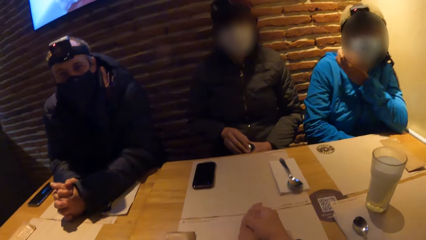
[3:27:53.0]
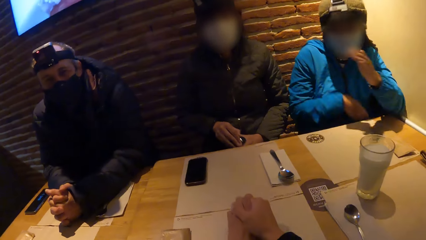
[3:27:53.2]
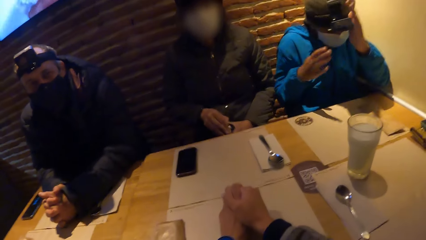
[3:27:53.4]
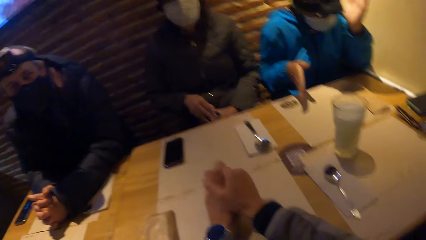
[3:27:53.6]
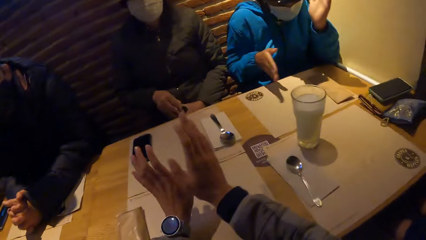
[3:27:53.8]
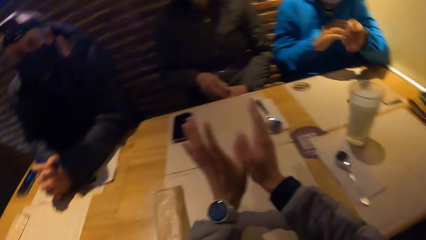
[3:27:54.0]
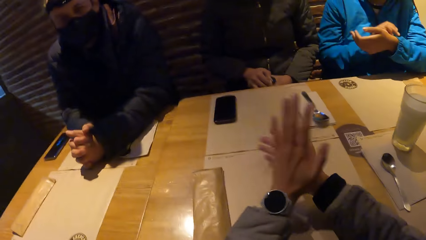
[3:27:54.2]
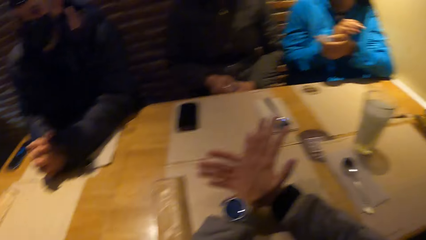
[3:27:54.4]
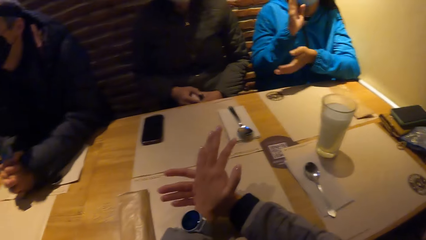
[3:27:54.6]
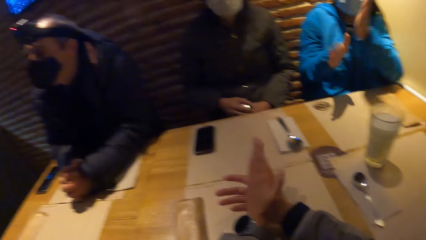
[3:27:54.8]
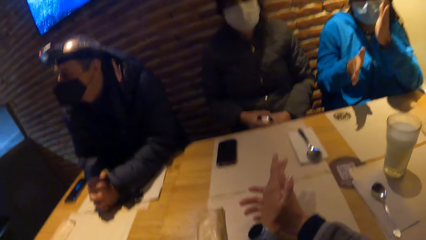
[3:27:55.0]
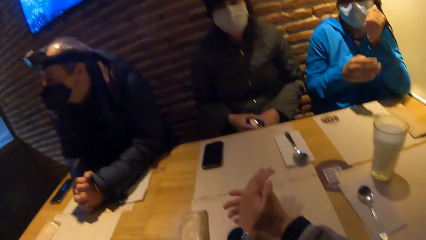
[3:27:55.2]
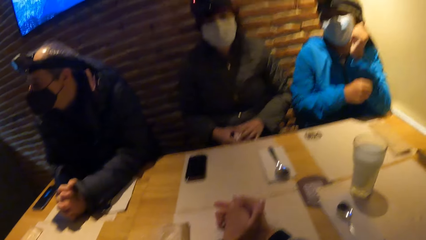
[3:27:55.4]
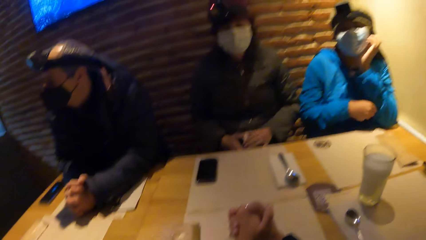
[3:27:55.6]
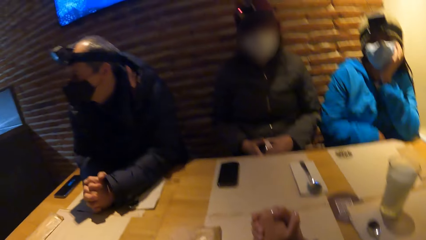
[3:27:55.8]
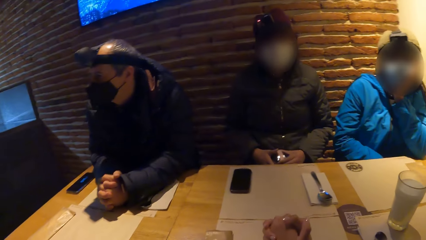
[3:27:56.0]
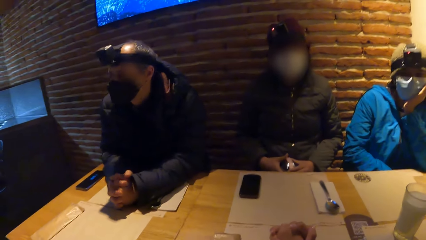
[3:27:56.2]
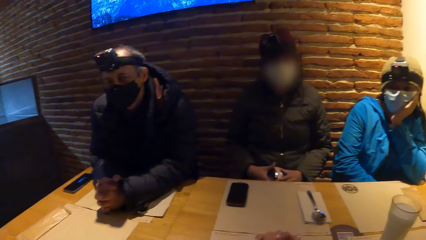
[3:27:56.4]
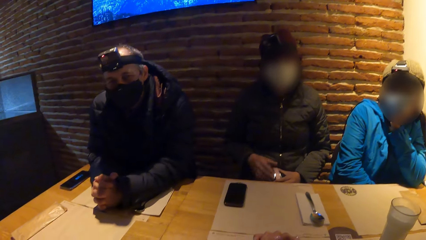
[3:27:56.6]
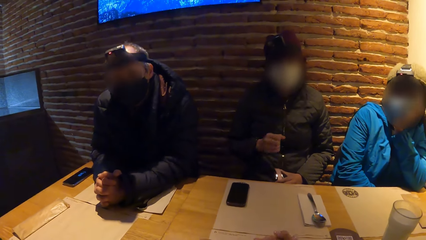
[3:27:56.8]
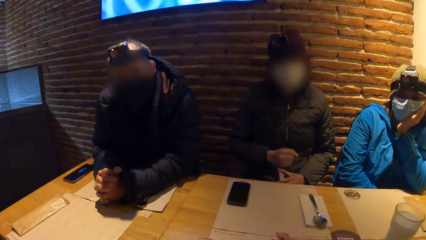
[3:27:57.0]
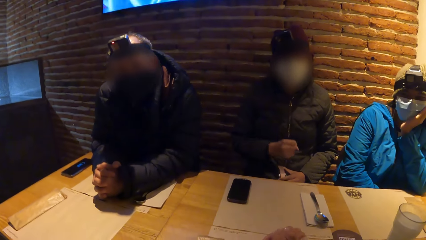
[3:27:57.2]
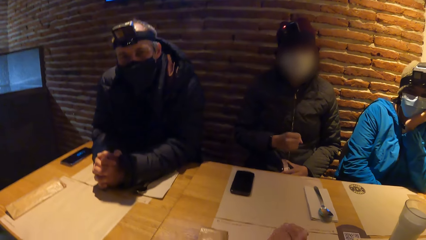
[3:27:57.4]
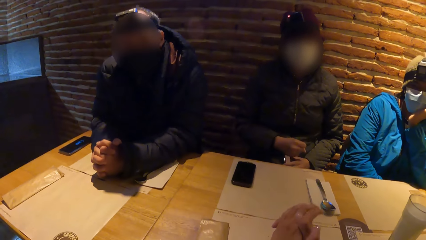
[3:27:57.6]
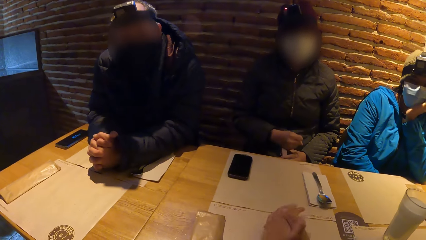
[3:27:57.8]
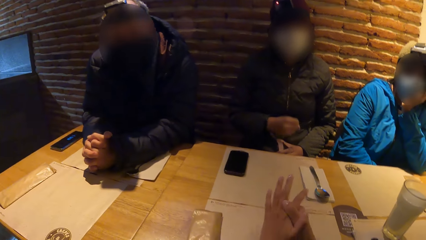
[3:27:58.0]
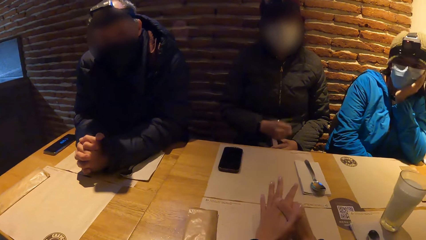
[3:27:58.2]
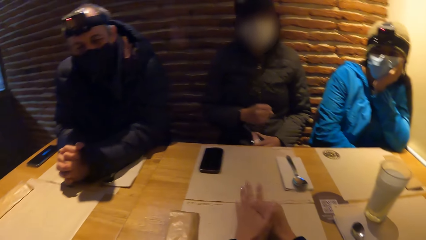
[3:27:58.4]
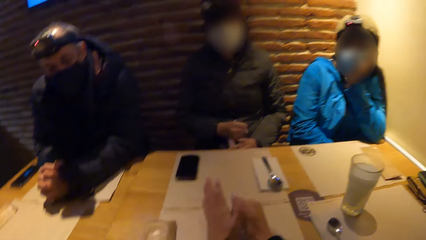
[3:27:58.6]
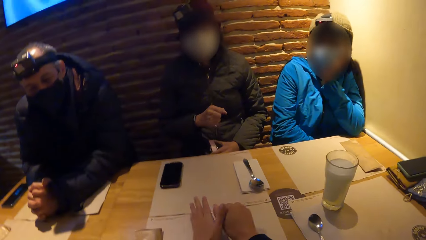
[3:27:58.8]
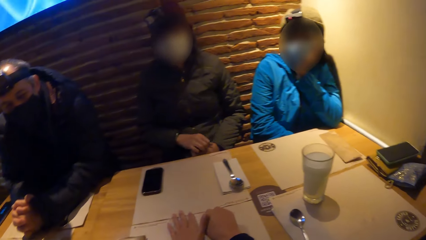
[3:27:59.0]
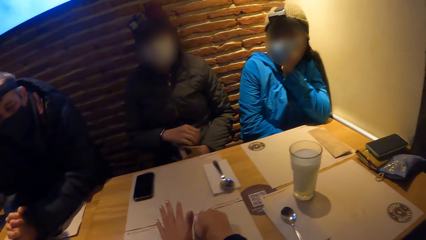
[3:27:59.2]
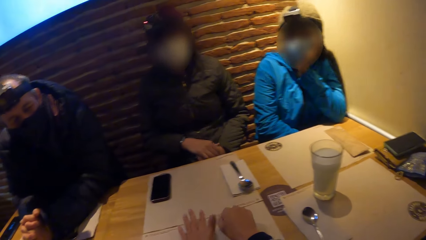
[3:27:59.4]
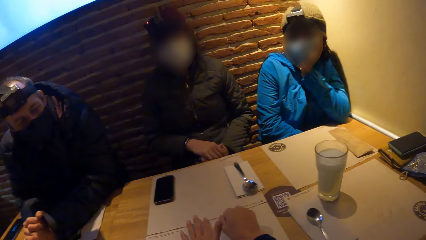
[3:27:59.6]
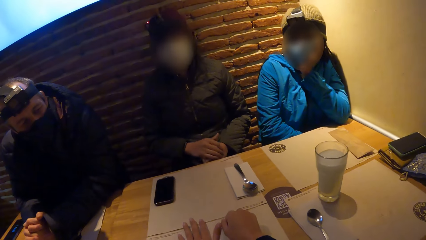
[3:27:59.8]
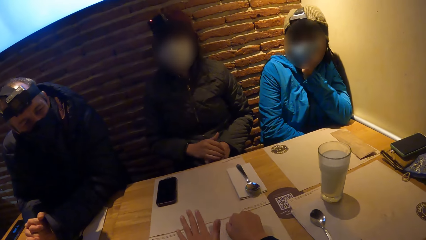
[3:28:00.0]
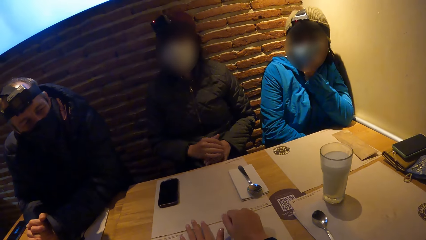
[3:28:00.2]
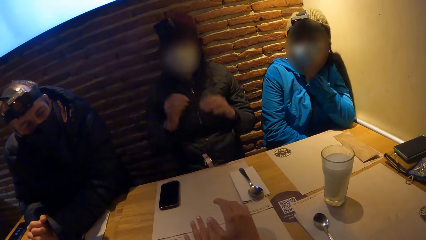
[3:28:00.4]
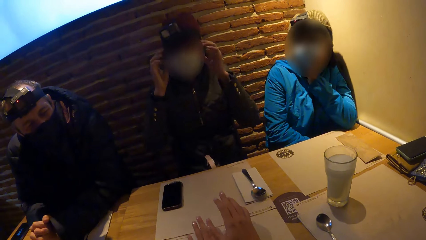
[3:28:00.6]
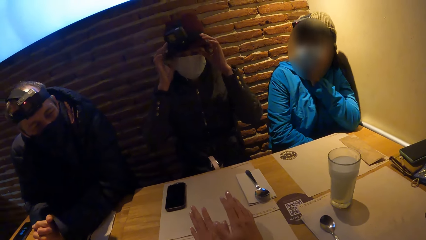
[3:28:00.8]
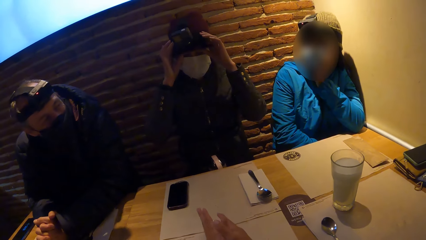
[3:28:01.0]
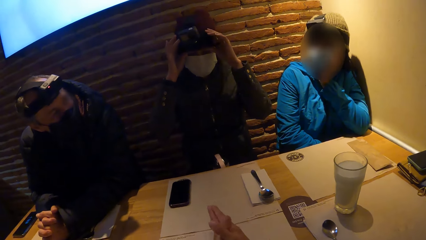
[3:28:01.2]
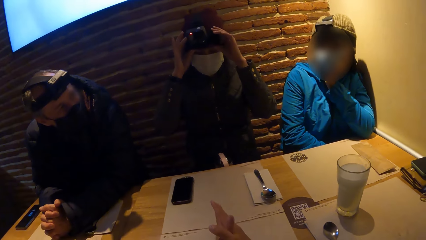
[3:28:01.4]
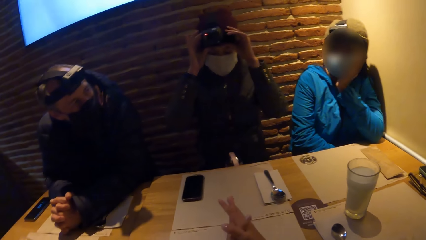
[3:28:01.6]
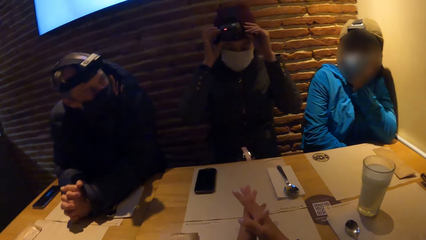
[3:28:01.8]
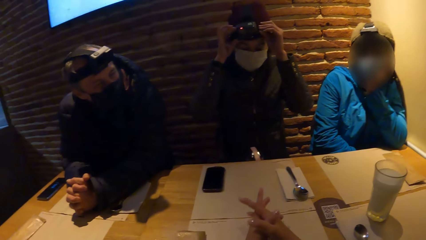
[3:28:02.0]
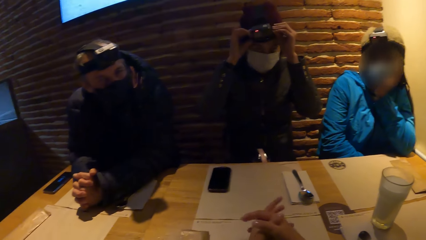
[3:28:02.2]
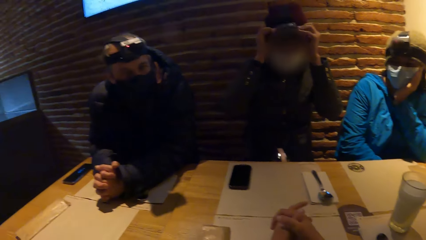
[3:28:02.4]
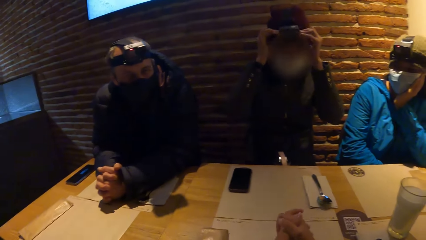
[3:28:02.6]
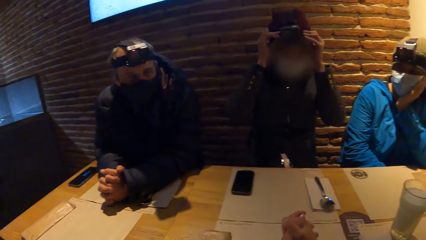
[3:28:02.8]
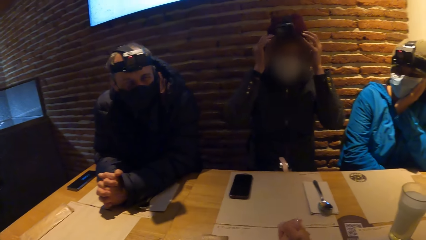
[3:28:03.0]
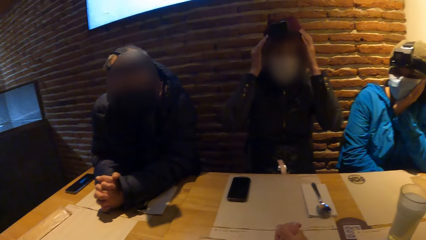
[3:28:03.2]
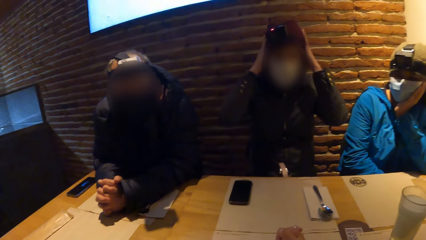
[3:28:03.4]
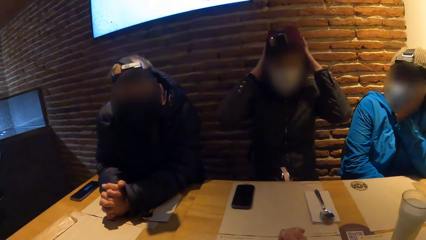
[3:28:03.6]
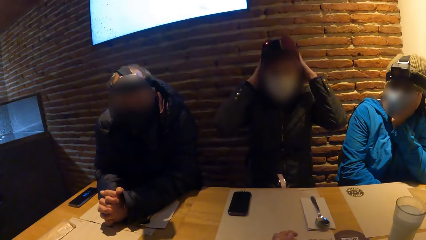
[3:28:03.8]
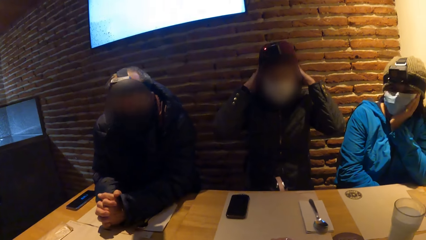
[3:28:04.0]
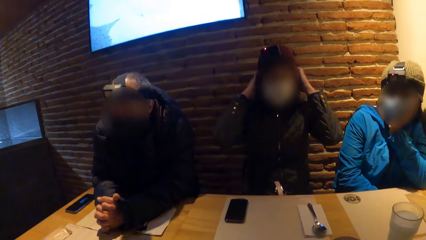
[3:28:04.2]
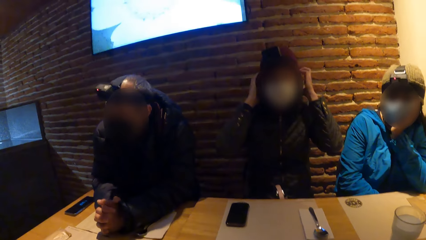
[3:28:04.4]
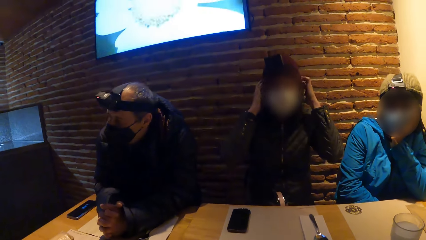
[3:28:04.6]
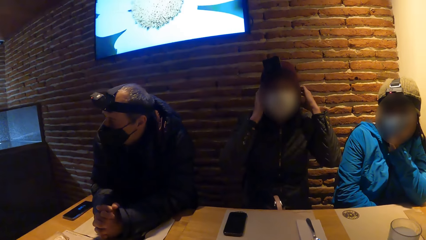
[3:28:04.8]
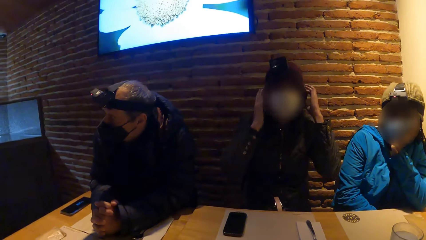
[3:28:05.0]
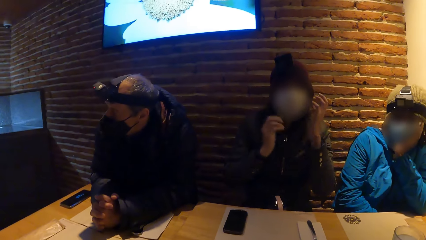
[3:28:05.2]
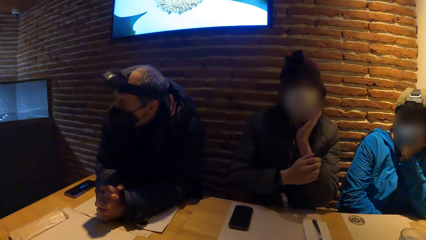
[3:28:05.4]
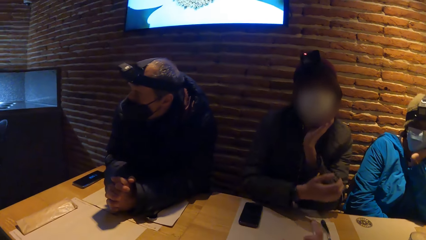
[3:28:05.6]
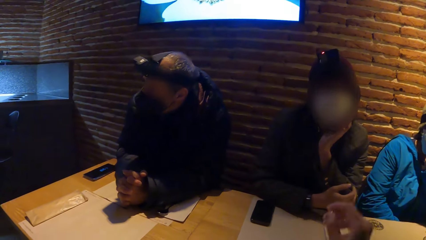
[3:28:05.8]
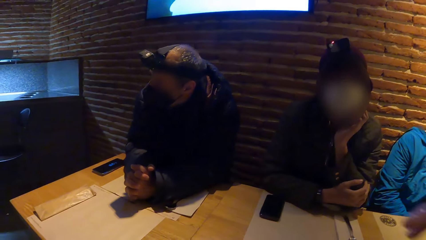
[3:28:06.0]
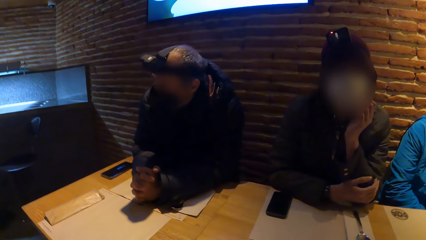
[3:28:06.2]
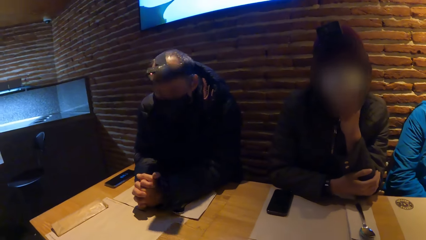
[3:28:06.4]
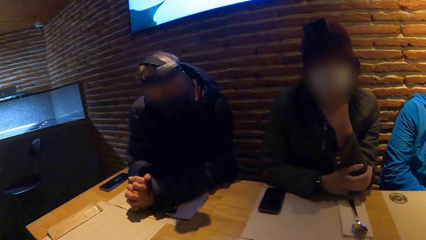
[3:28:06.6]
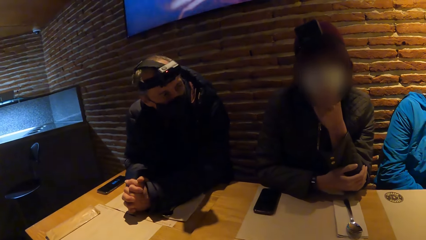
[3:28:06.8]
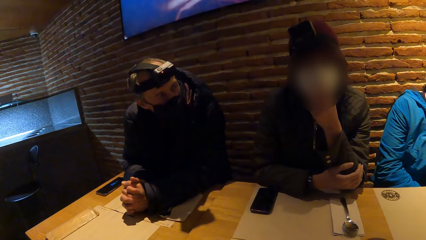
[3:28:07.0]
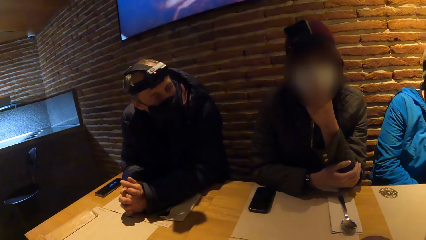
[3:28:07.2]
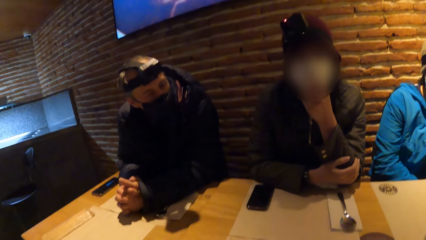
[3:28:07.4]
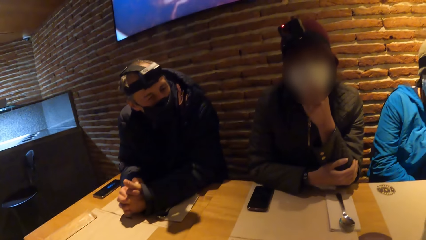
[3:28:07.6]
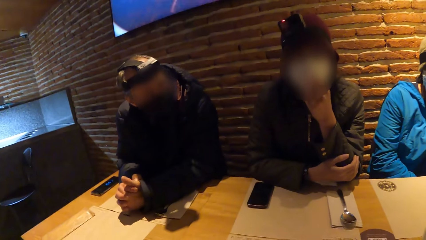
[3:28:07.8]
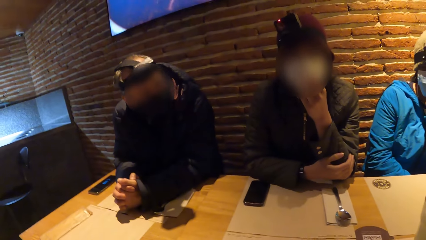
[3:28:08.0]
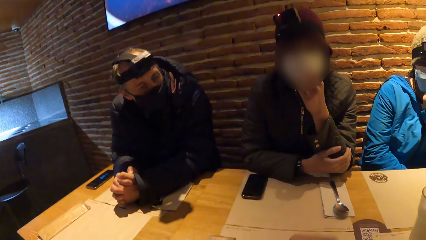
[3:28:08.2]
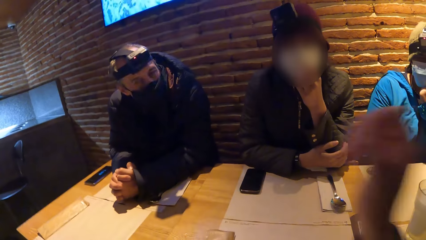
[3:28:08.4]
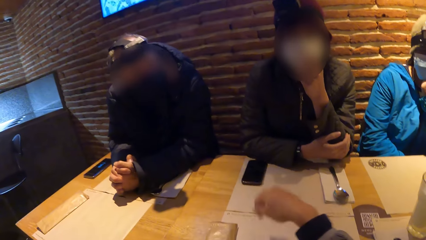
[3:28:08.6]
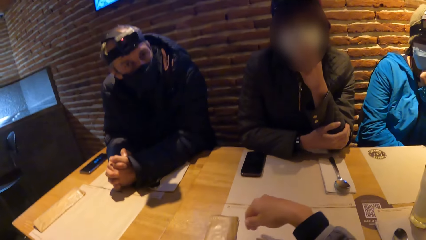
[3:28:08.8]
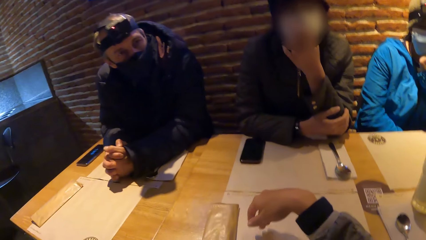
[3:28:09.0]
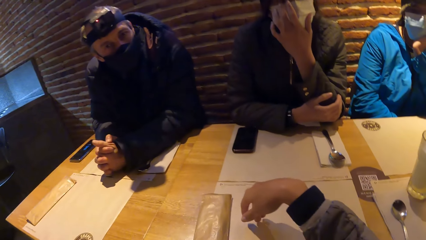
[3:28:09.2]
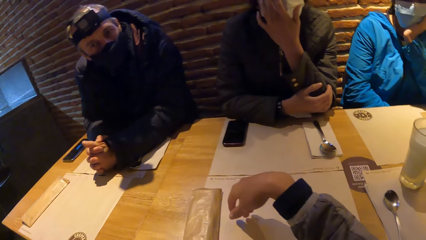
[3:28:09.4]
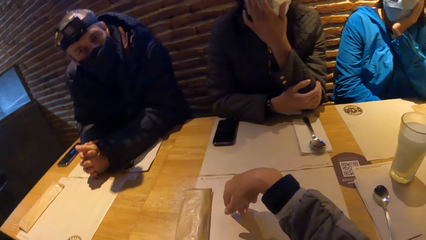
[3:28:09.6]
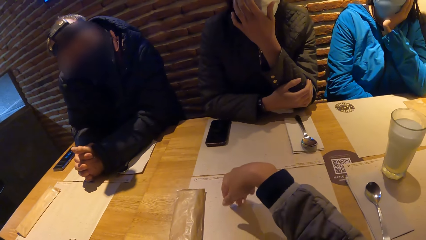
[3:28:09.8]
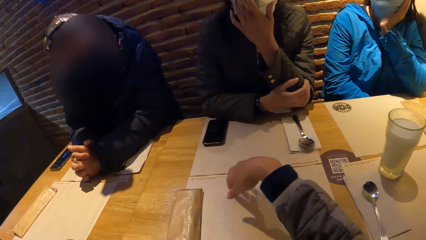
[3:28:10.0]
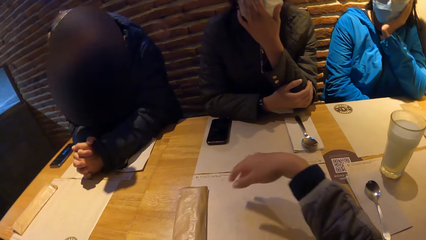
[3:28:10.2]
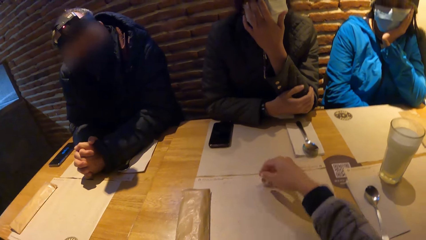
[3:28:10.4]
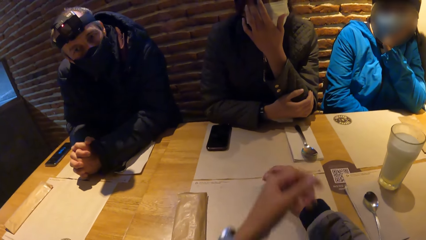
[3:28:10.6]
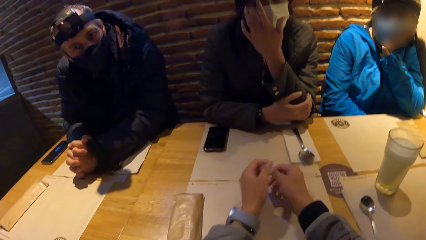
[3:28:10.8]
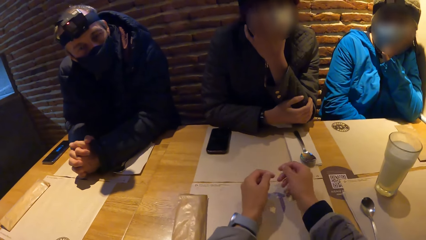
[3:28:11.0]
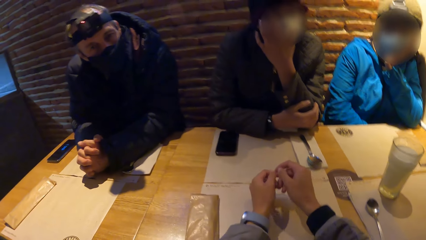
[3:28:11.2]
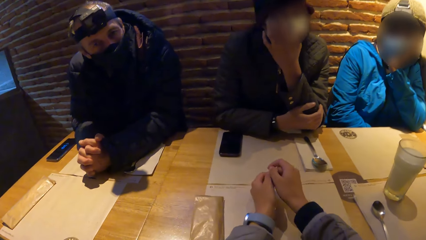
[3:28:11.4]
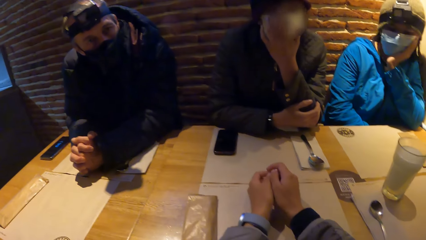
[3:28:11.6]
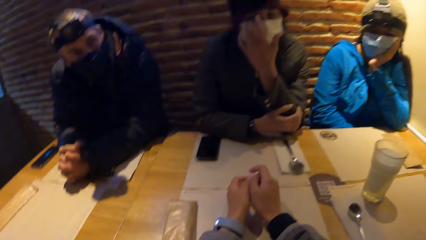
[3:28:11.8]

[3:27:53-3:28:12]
A woman gesticulates with both hands. The camera wearer hits both hands on the table. Another woman hits something. The other woman adjusts a camera on her head with both hands. The other woman touches her face.
